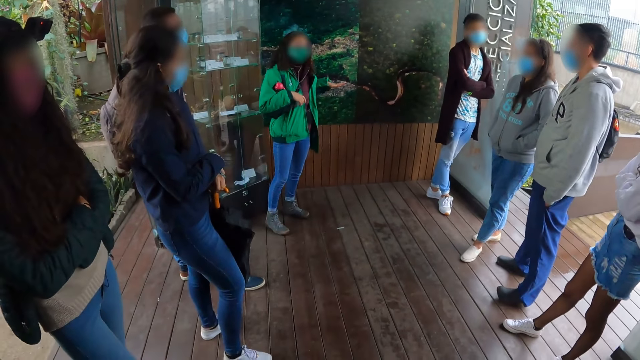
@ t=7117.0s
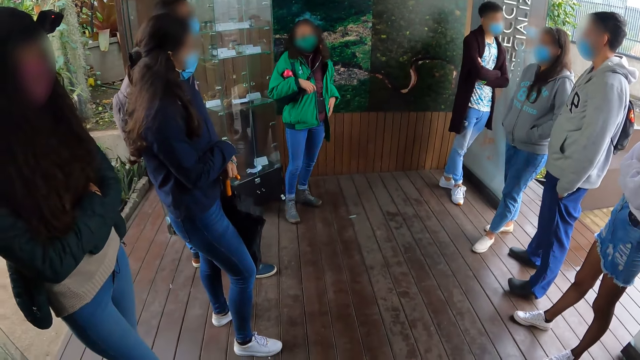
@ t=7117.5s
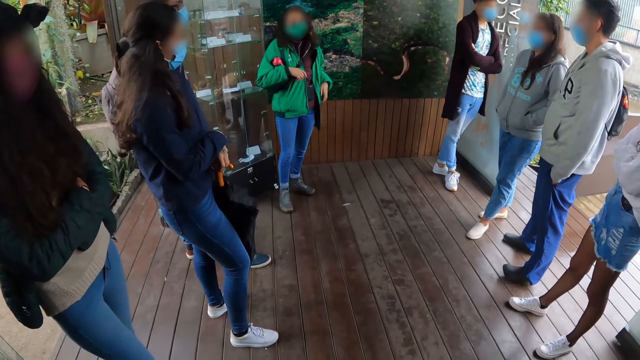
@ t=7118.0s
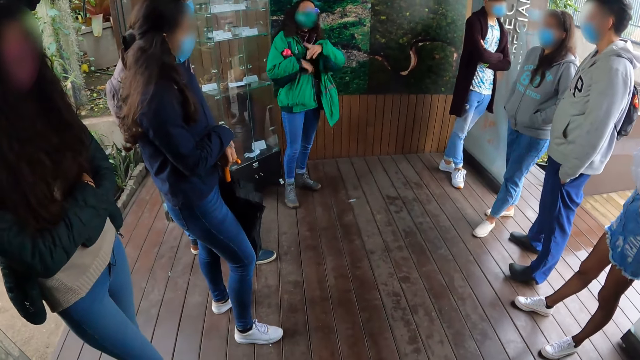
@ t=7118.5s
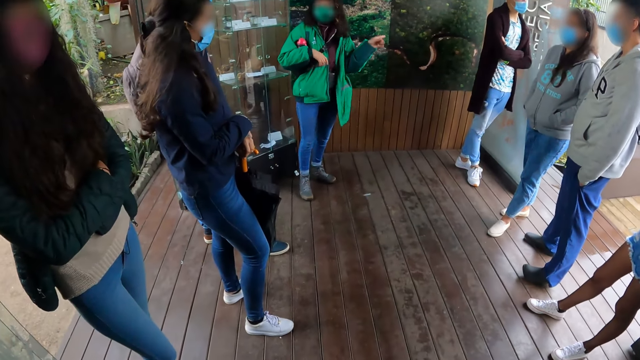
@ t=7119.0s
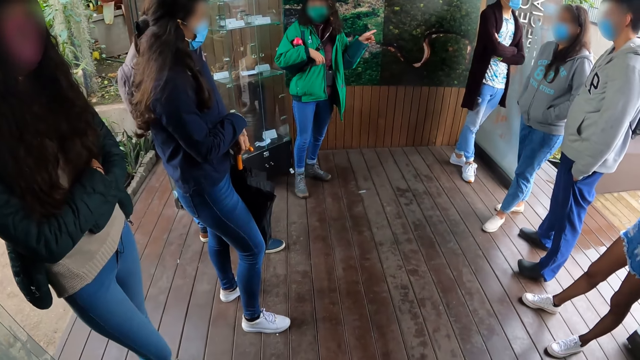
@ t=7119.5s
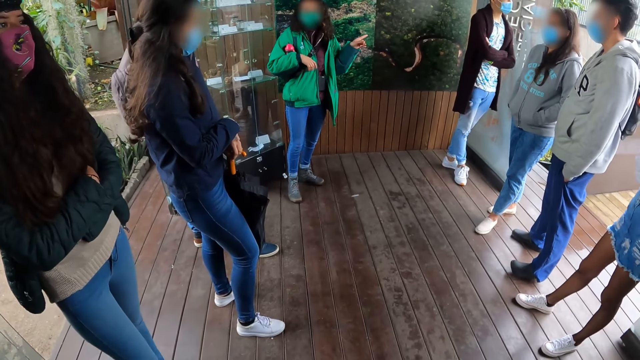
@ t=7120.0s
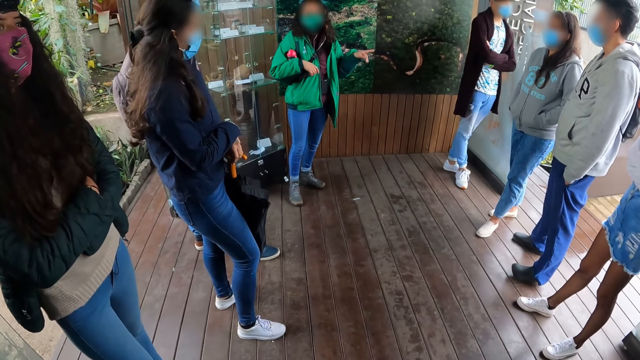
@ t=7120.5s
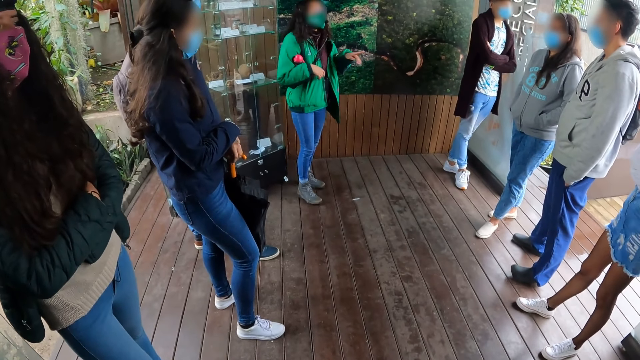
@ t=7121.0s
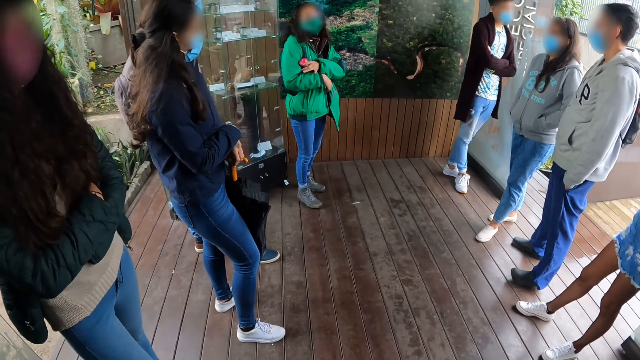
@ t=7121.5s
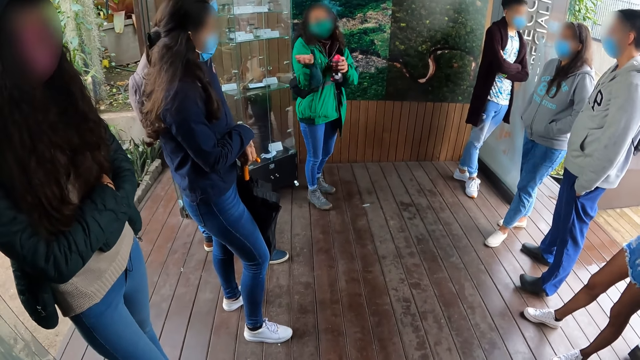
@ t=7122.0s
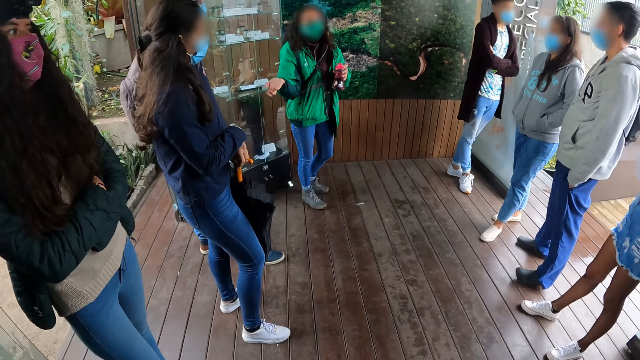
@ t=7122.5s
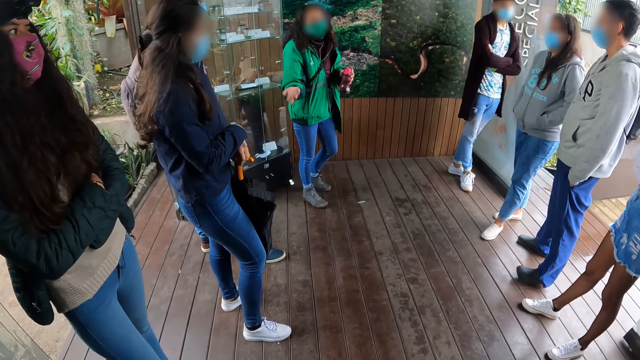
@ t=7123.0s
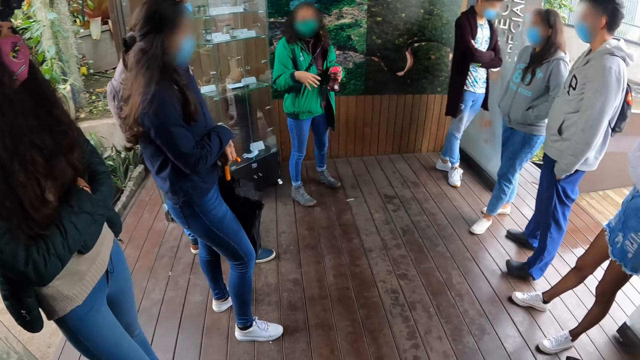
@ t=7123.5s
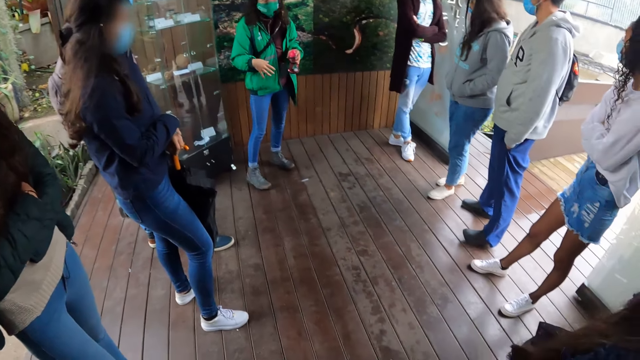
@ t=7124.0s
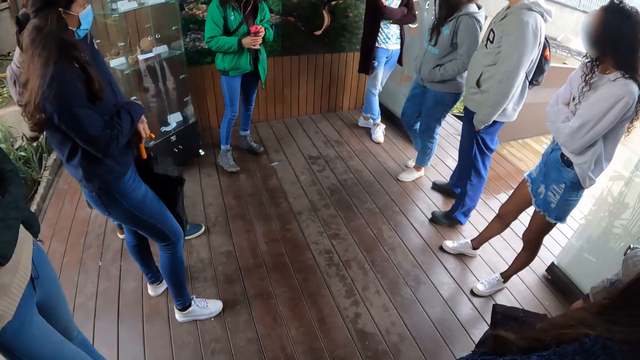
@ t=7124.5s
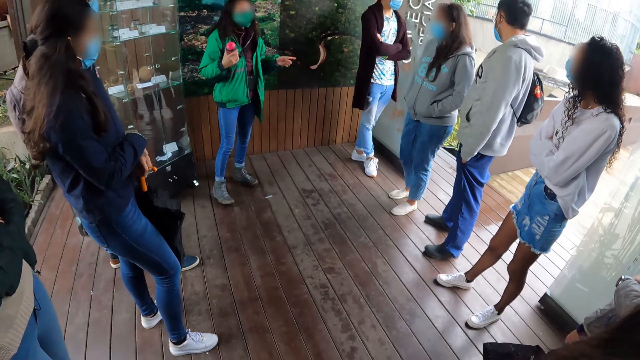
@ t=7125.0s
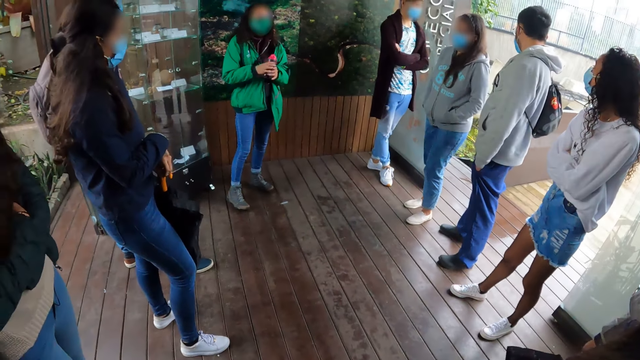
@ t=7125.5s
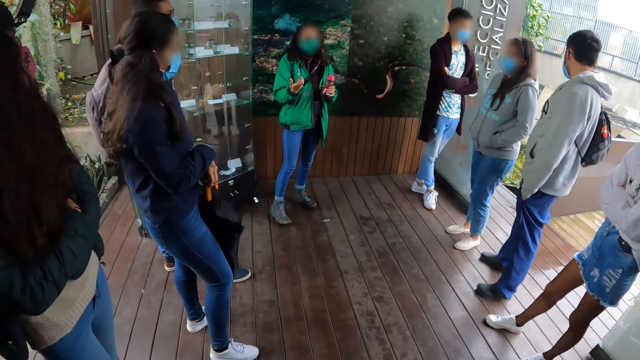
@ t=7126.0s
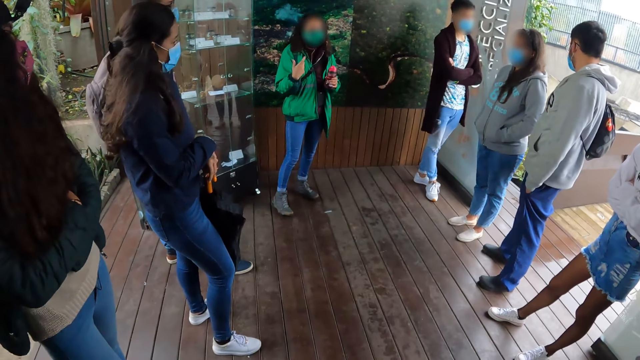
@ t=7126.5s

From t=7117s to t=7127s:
A woman sways hand, touches the jacket, and sways hand. The woman takes the water bottle from under her right arm with her left hand. The woman sways hand and moves around. The woman passes the water bottle from her left hand to her right hand. Another lady repositions legs. The woman passes the water bottle from her right hand to her left hand.

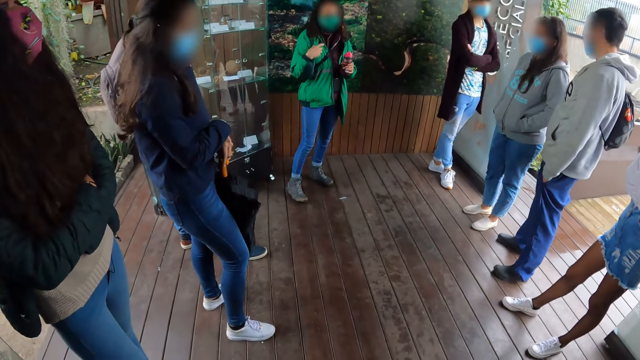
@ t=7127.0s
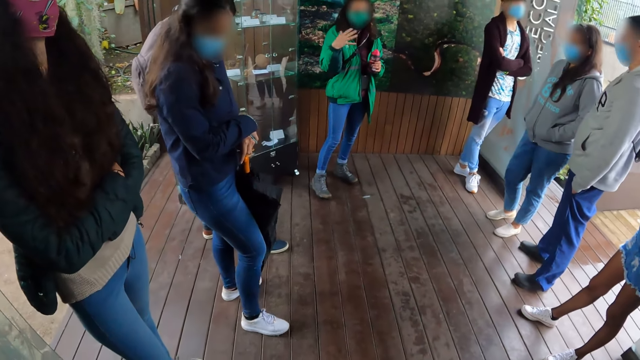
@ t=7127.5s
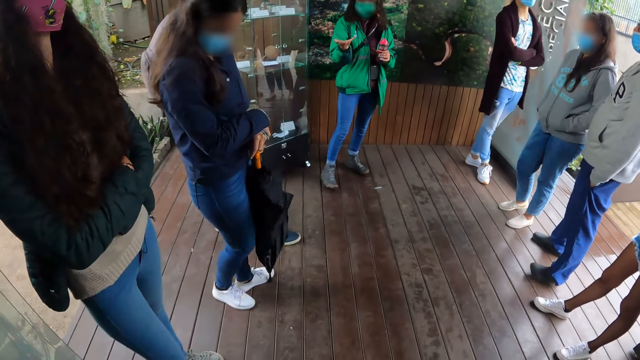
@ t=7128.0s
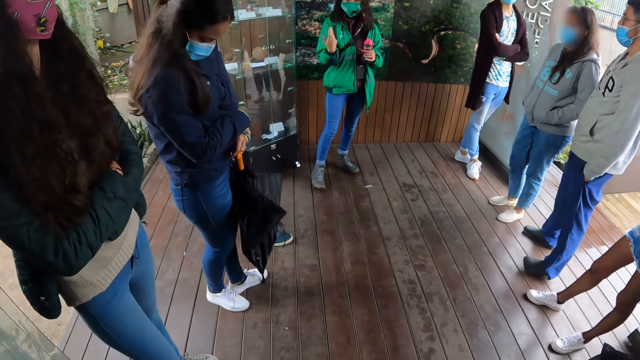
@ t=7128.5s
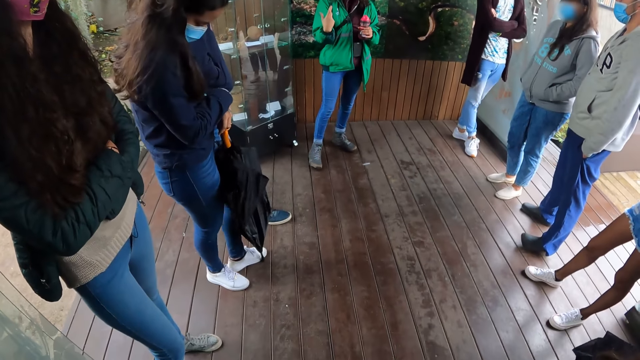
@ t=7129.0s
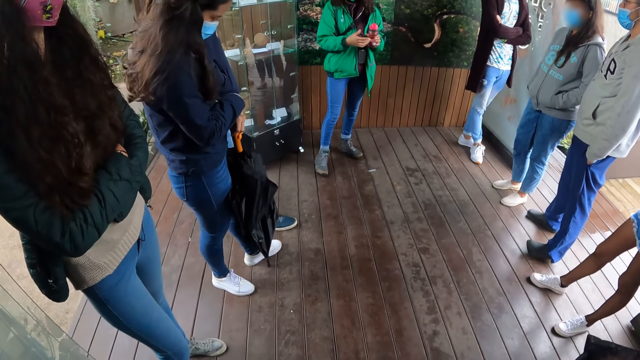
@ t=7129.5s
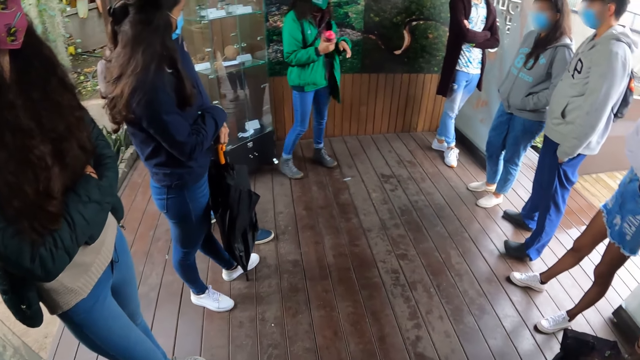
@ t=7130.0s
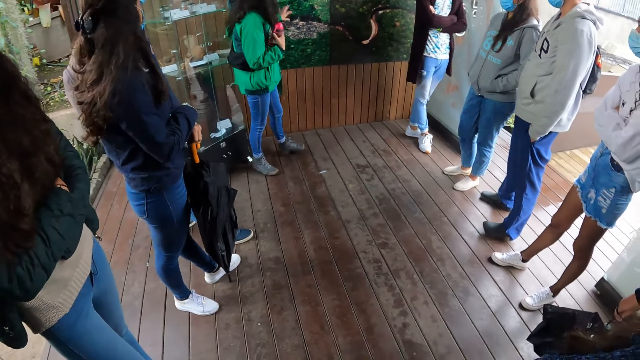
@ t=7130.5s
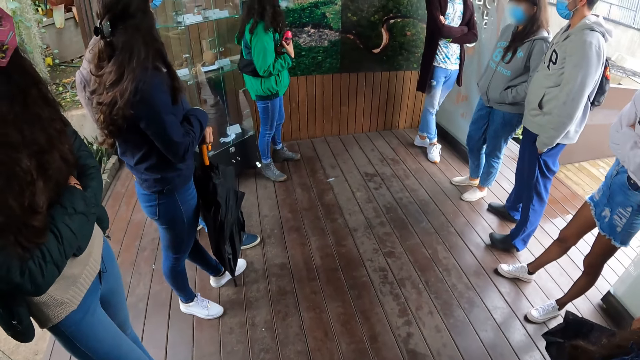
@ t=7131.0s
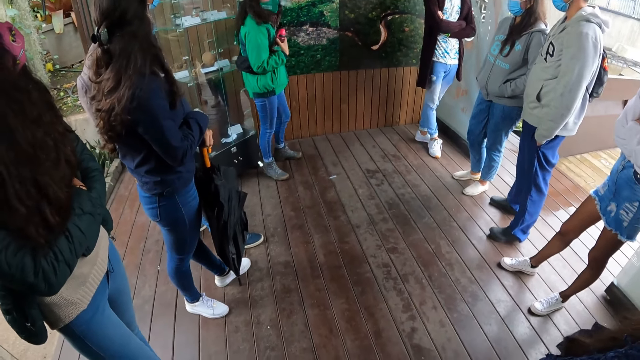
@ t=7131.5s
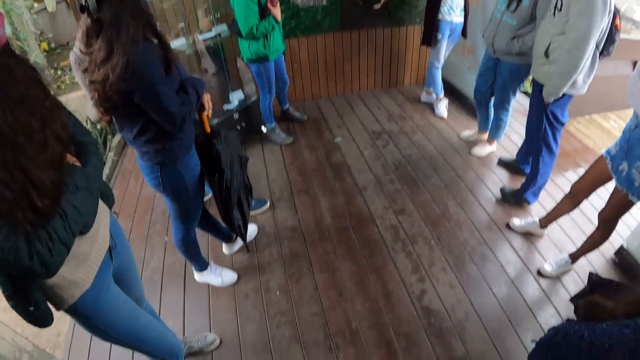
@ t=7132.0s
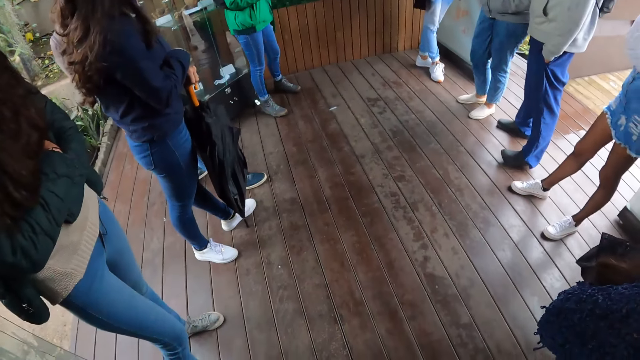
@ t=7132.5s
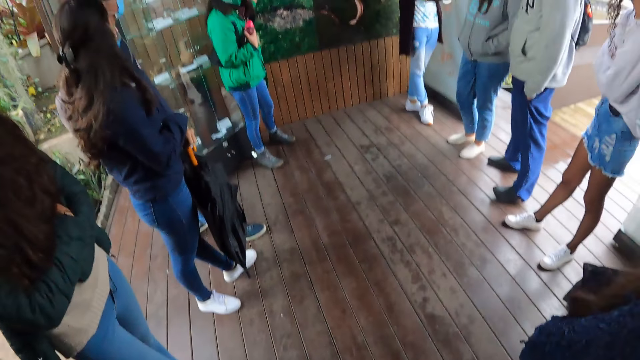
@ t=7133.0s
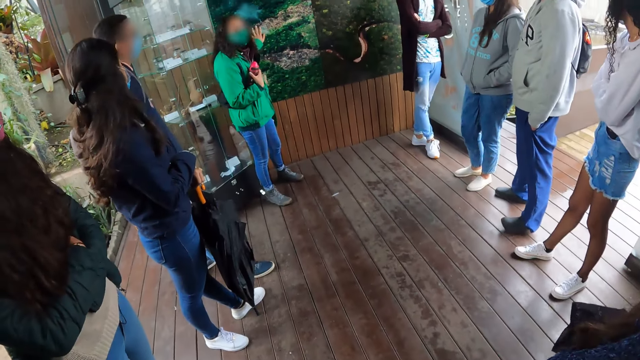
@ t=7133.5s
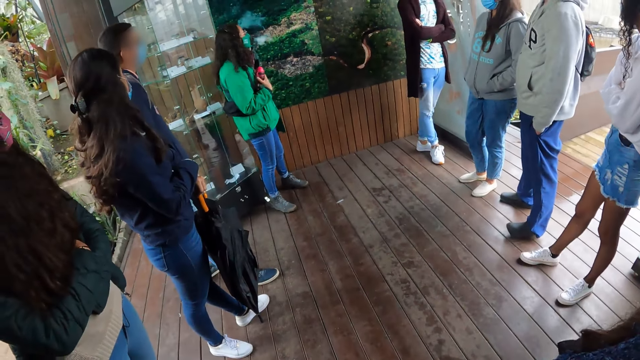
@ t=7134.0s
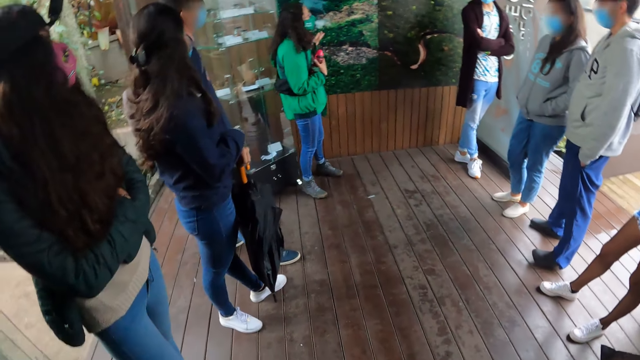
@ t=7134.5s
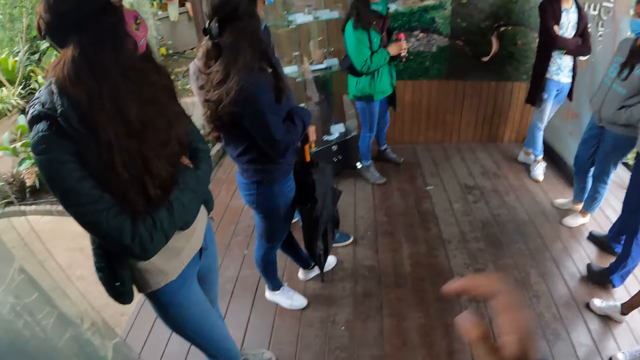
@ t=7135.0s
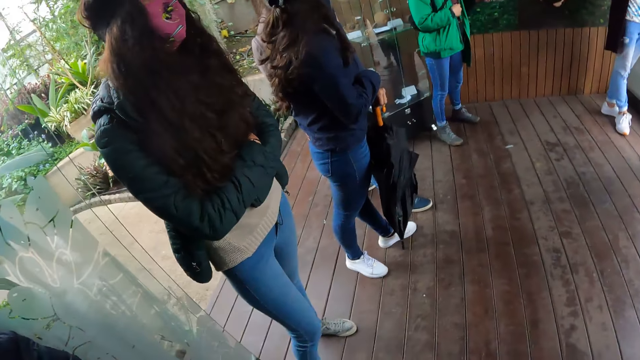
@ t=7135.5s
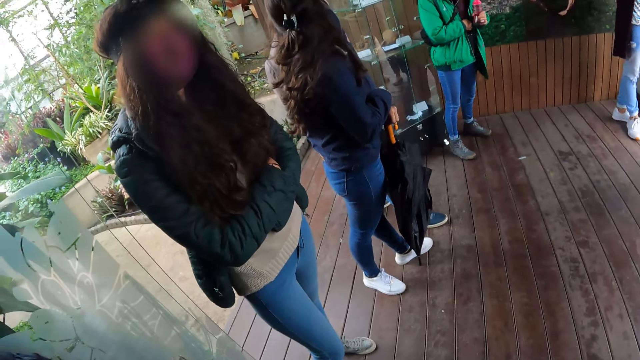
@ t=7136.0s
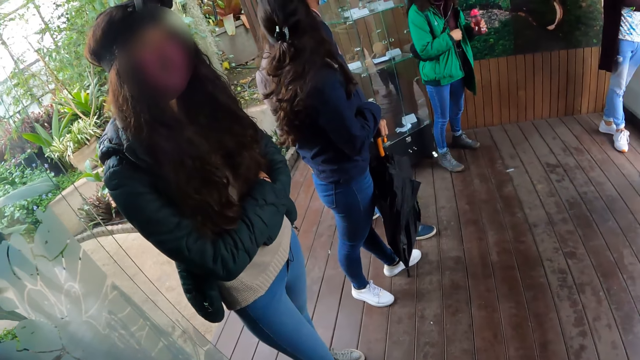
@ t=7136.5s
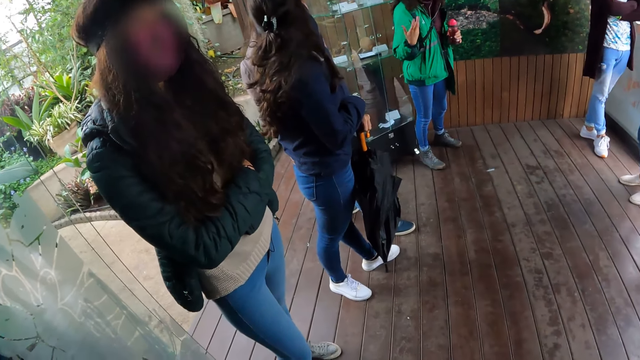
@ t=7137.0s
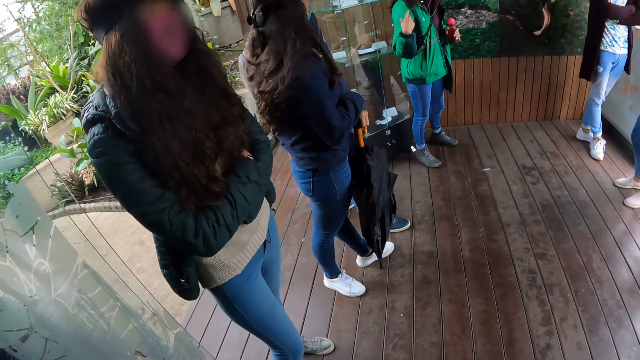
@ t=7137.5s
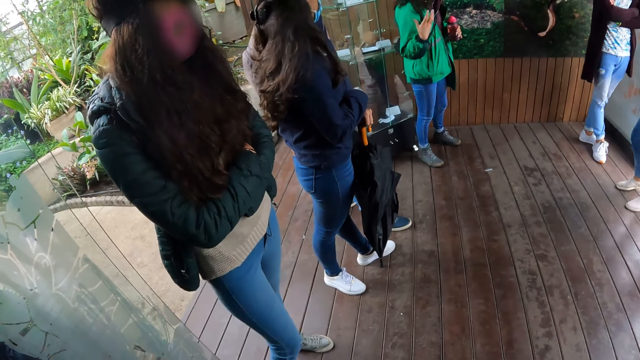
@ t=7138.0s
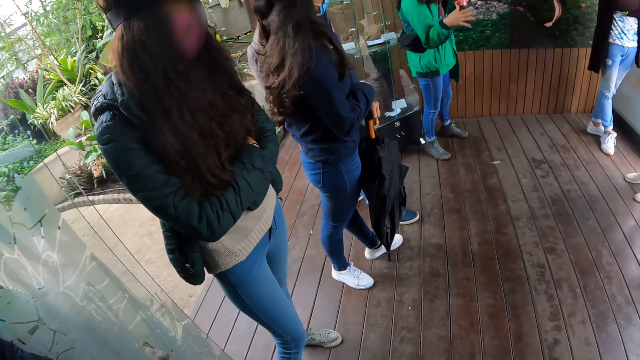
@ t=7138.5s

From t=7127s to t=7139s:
A lady repositions legs. A woman passes the water bottle from her left hand to her right hand. Another lady points at the picture. The woman touches the painting on the wall with her left hand and passes the water bottle from her right hand to her left hand. The camera wearer lifts hand. The other lady sways hand.
